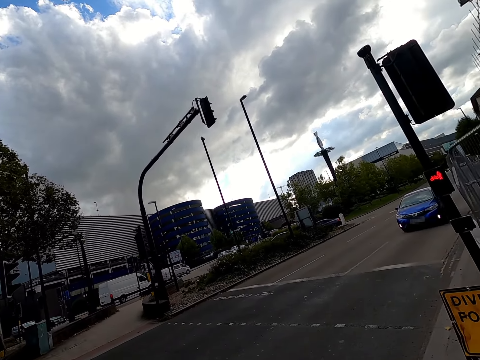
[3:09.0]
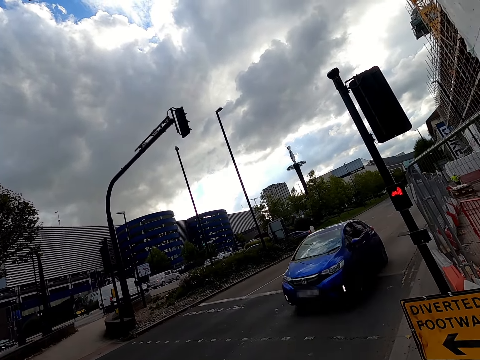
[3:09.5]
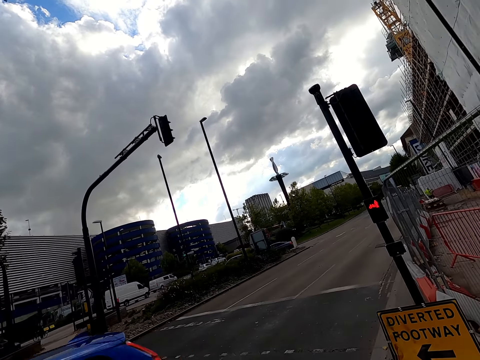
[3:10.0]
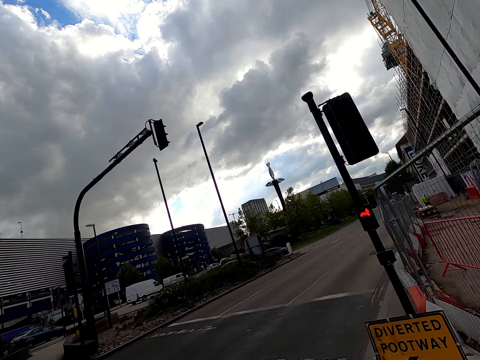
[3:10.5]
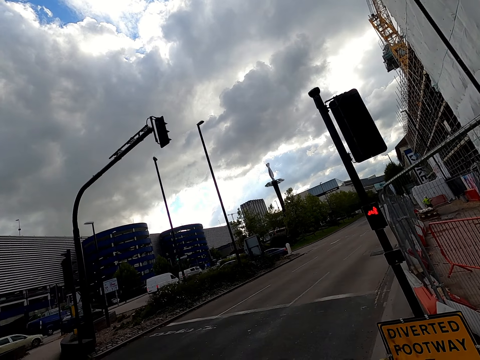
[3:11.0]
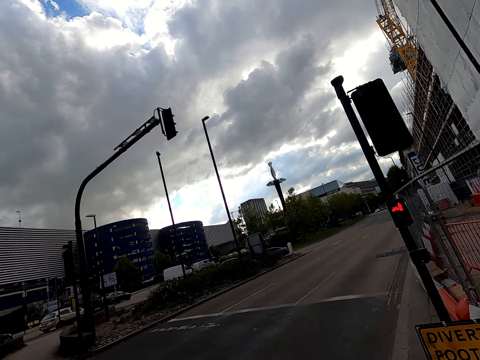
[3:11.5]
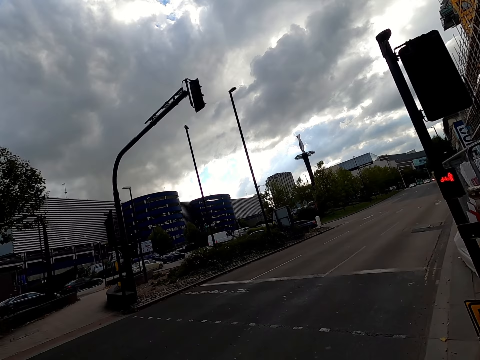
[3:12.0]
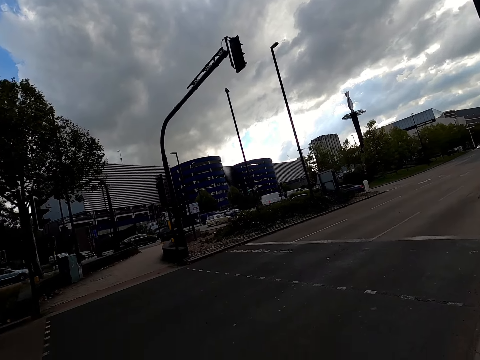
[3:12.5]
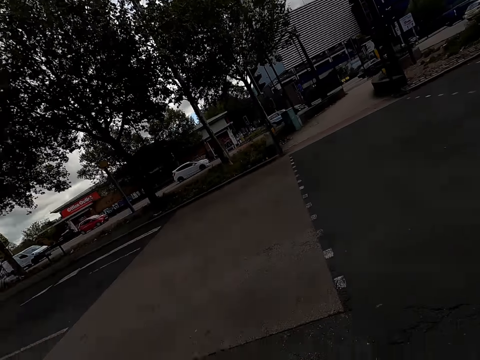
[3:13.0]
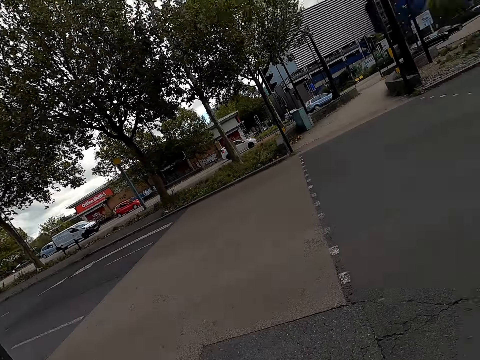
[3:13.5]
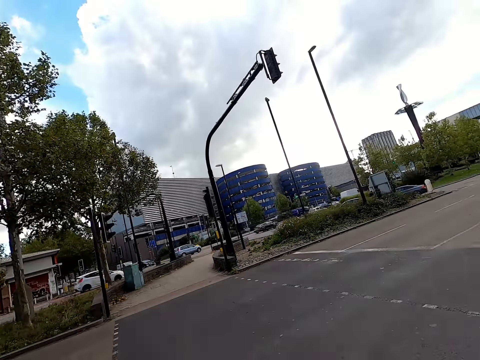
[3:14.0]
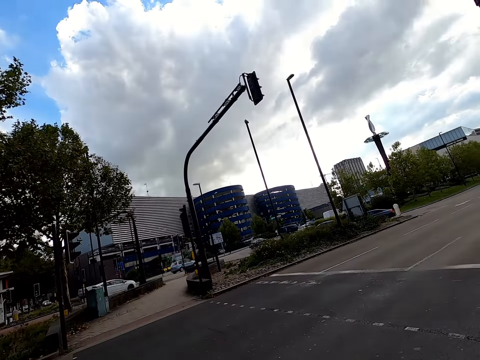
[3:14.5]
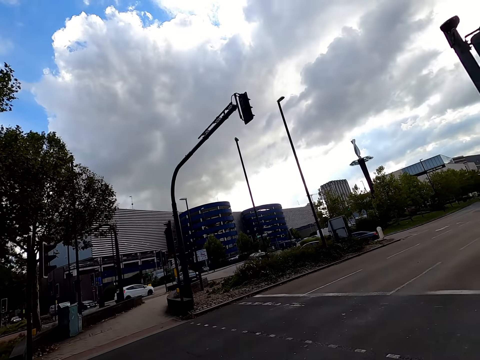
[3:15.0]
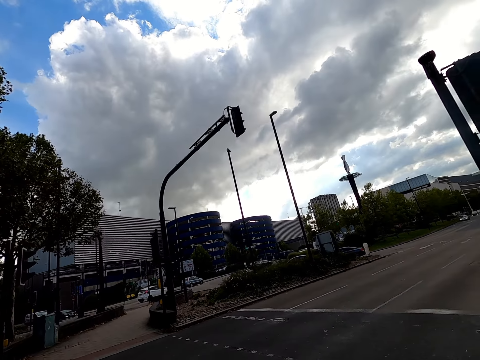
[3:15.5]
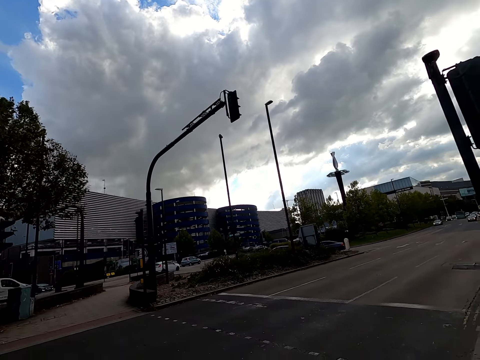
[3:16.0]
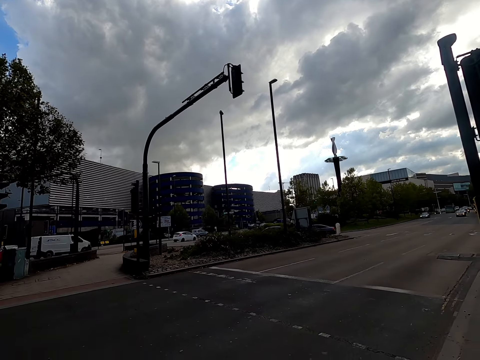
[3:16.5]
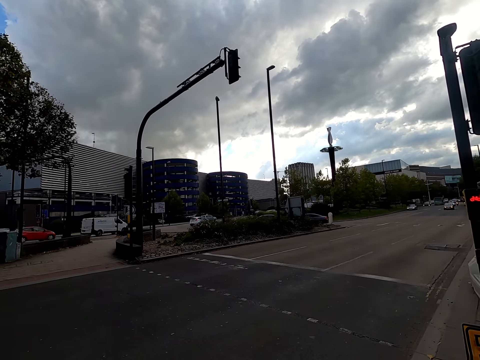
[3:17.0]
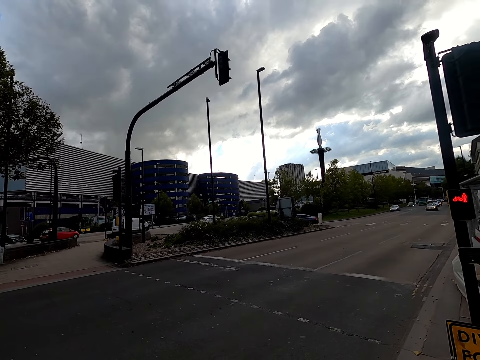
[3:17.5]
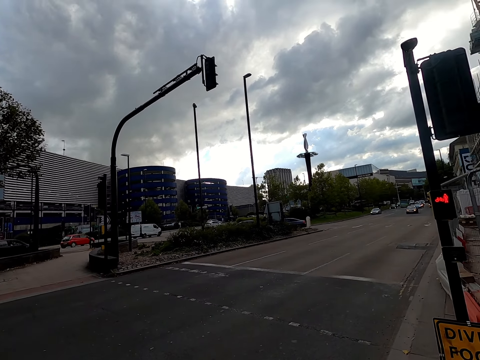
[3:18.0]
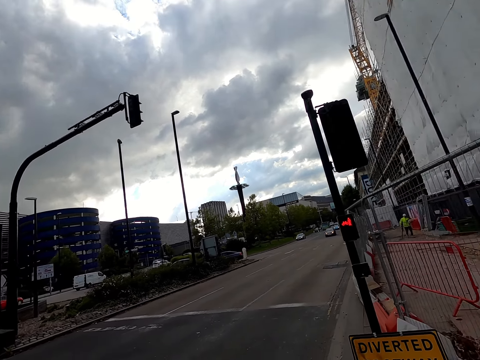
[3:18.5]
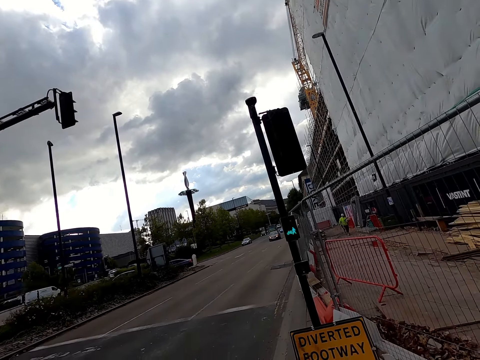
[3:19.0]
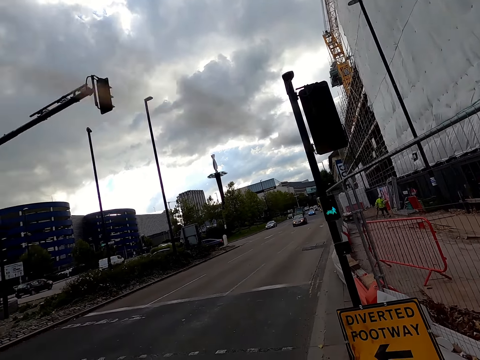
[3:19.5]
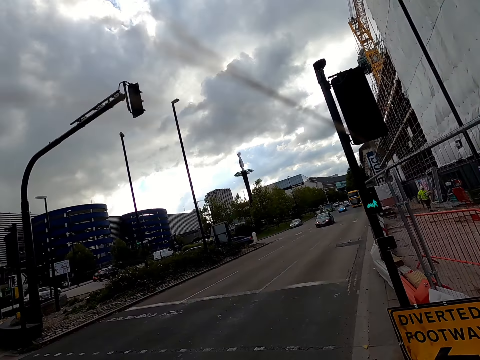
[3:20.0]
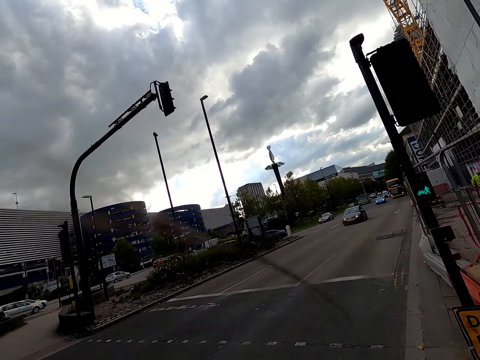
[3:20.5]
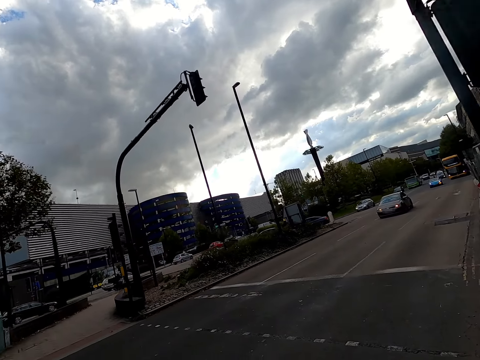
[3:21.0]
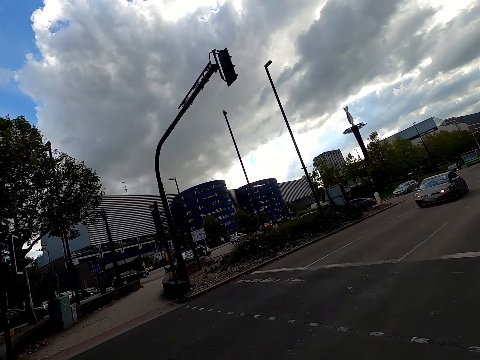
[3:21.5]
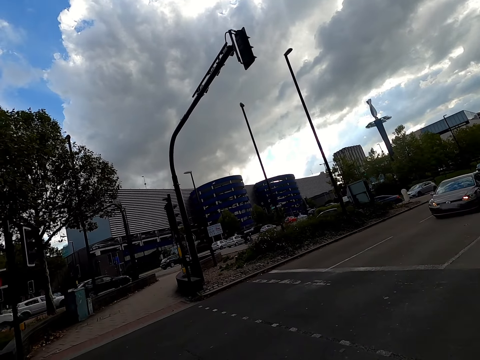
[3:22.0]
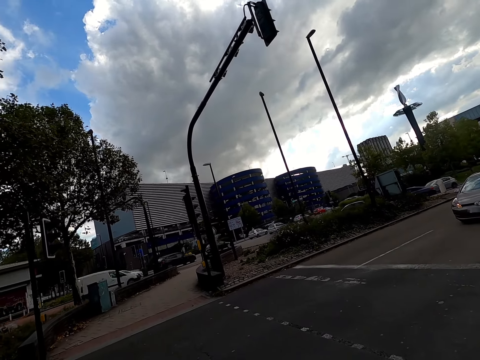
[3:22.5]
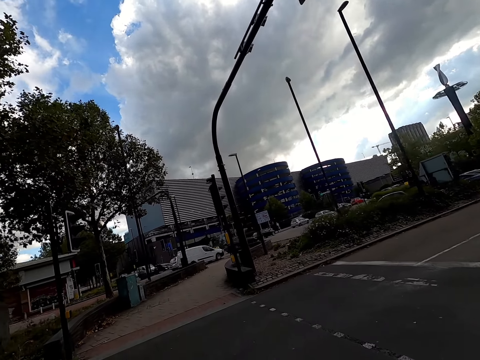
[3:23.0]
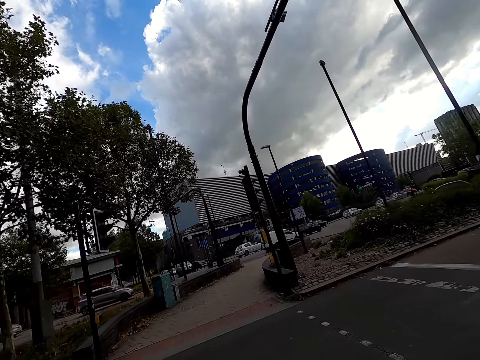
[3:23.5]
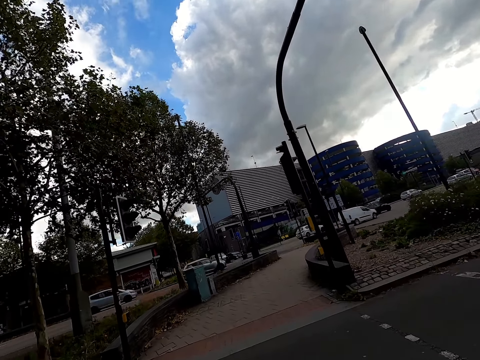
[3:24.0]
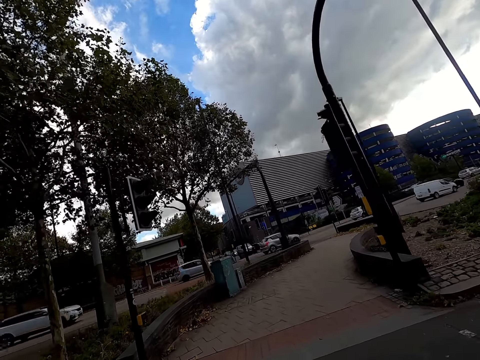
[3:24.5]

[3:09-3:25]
The camera wearer rides past a car. They ride to cross the road.

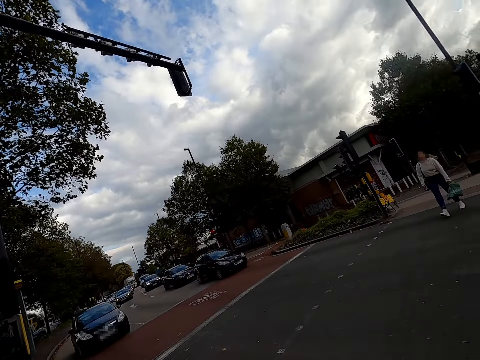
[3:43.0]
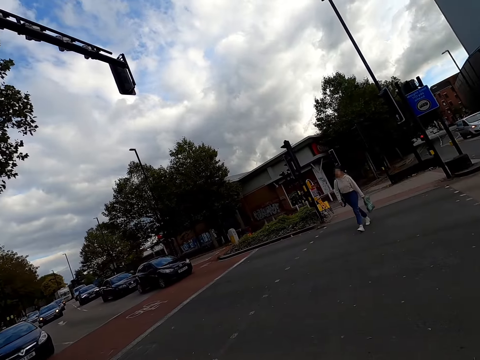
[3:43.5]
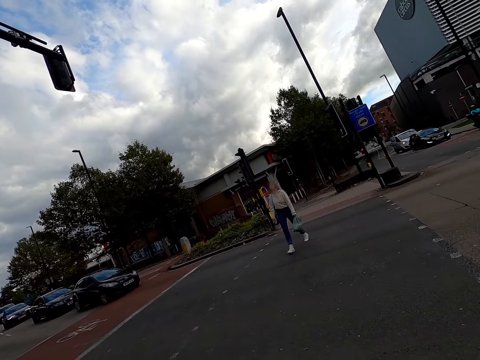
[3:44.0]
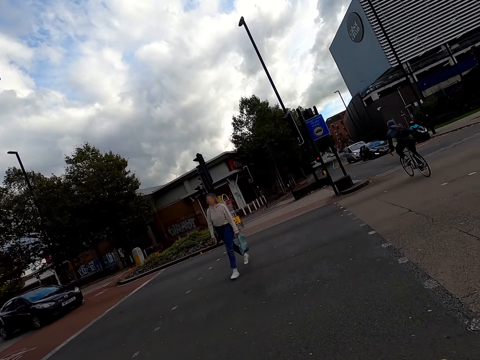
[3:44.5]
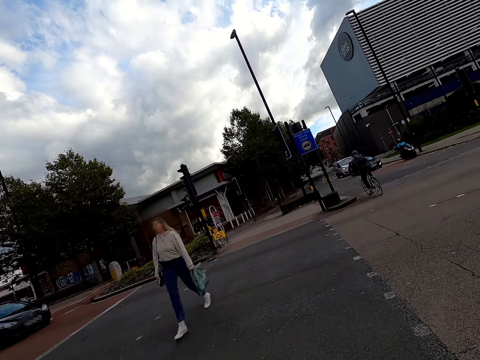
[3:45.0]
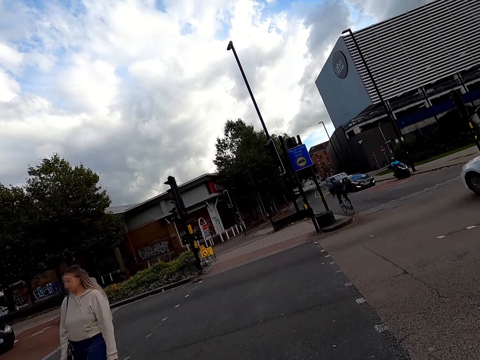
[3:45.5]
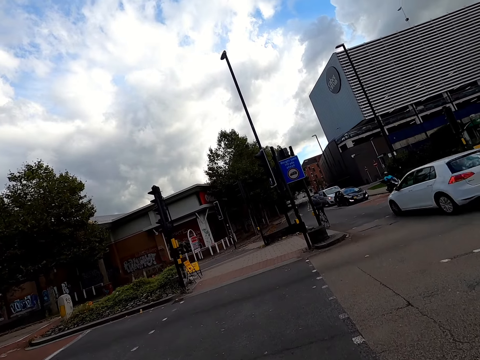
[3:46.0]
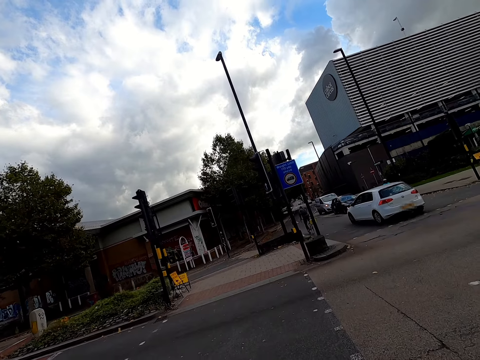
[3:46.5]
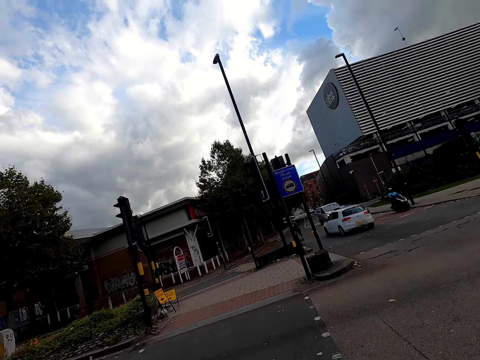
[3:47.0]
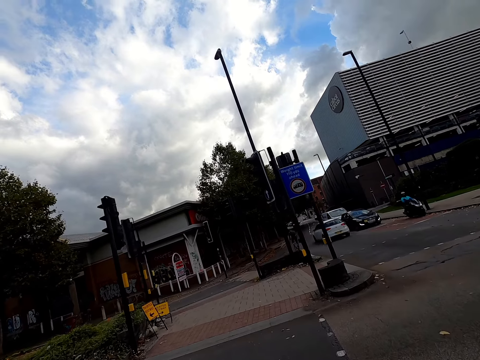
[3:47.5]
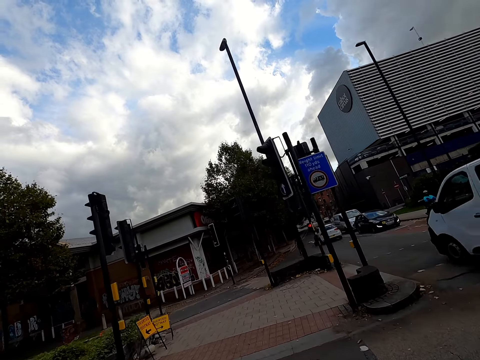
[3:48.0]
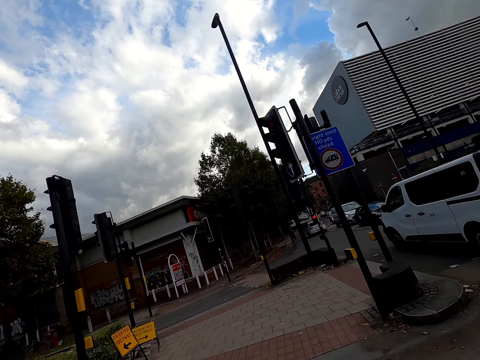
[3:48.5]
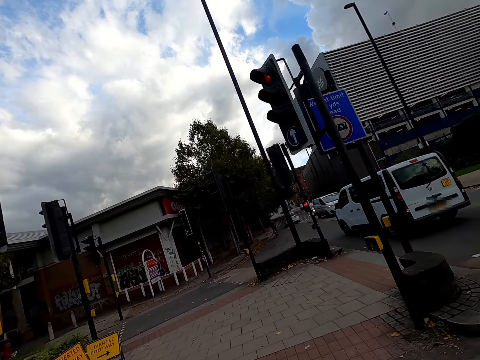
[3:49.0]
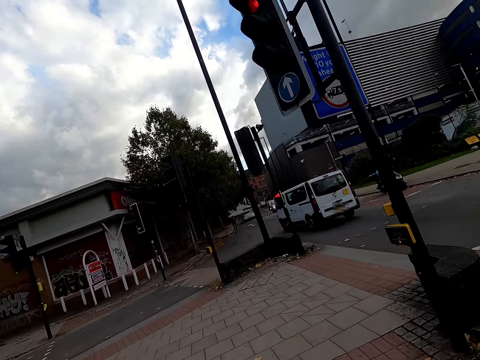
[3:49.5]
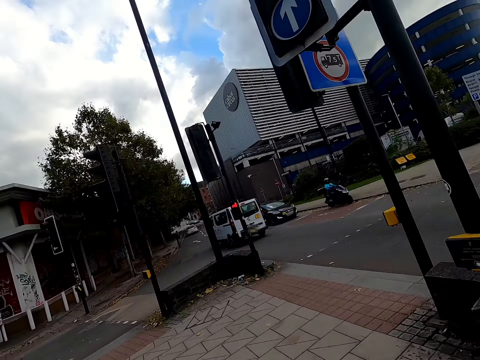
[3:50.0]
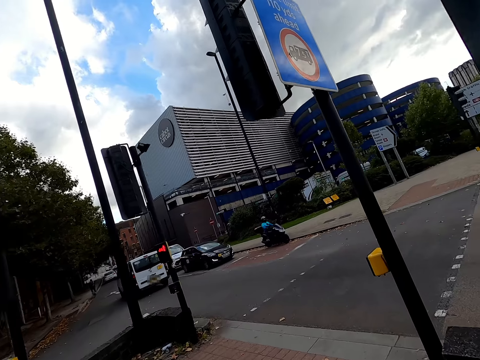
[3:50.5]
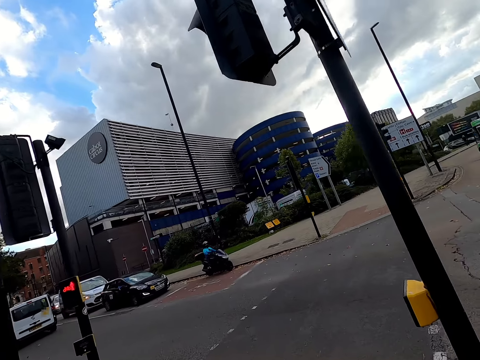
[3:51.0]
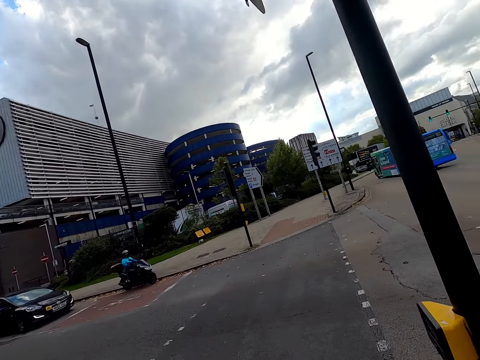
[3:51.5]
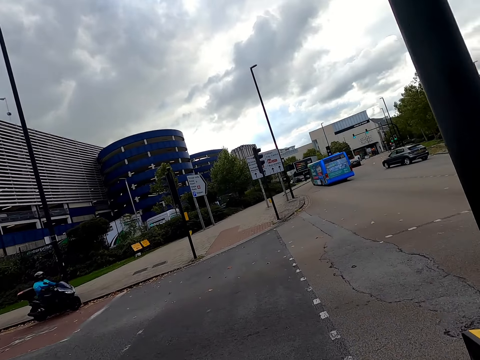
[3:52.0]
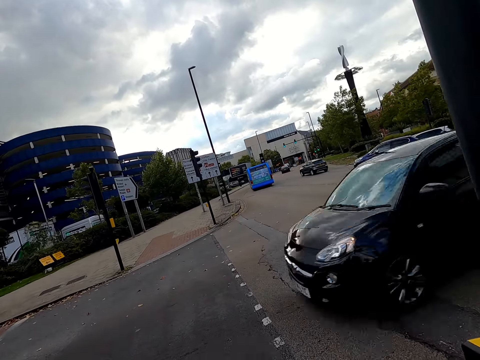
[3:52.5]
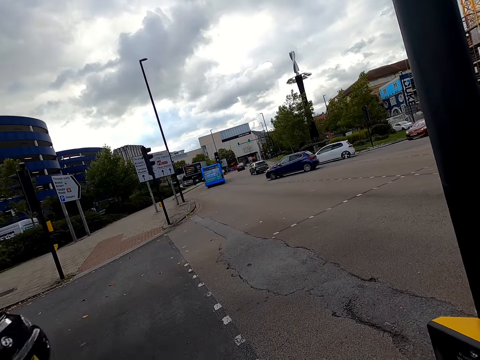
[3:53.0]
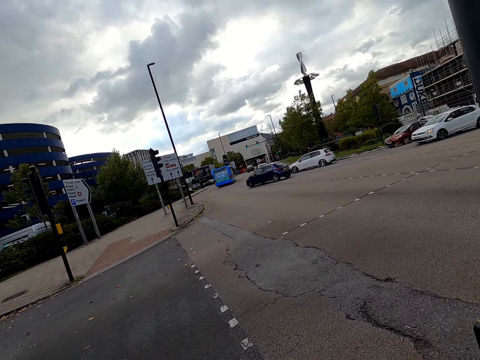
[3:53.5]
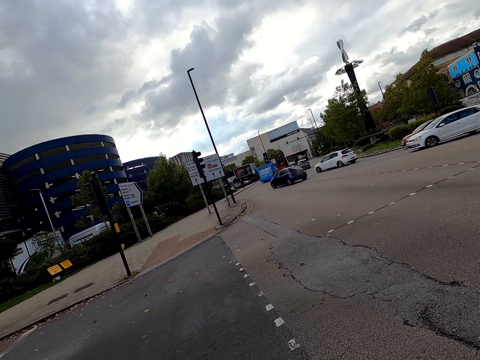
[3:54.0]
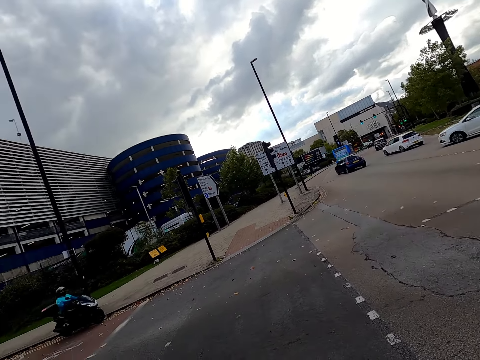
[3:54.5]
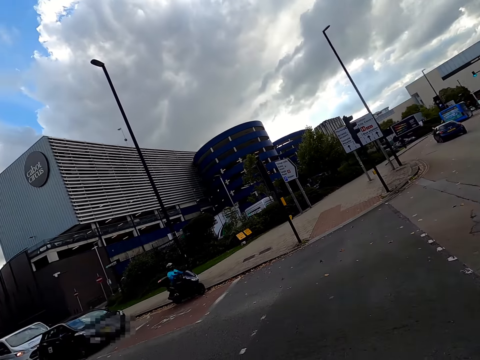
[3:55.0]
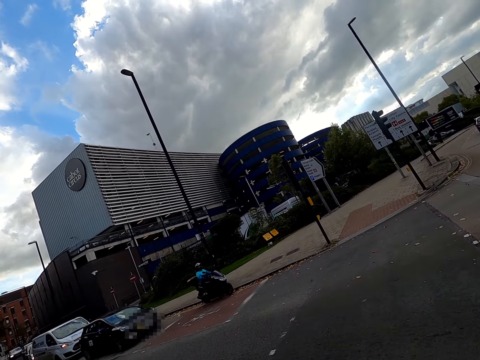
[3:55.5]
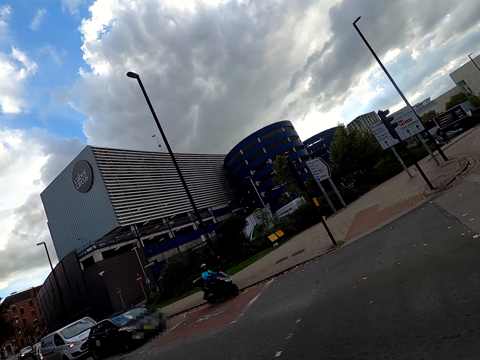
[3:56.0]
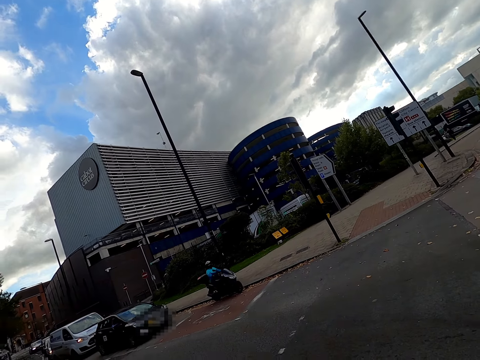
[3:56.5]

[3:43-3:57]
The camera wearer rides past a bicycle. They ride across the road. They ride past a car. They ride past a bus. They stop. They ride past a car.
